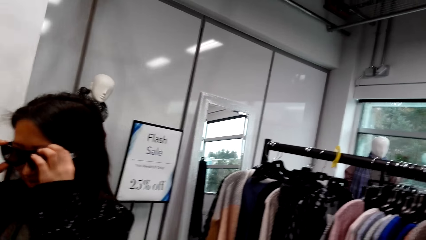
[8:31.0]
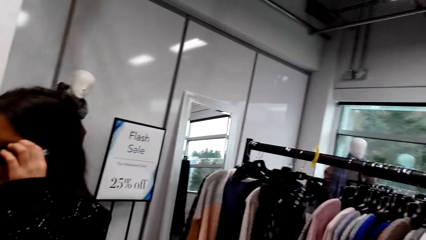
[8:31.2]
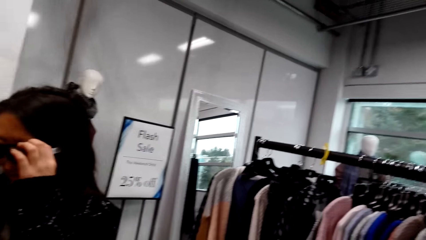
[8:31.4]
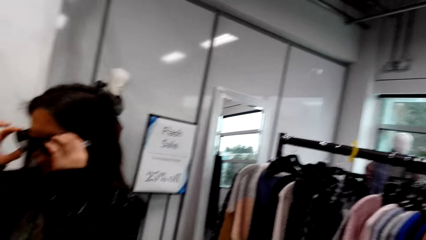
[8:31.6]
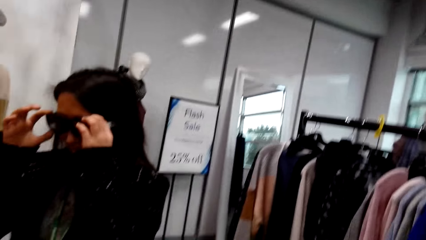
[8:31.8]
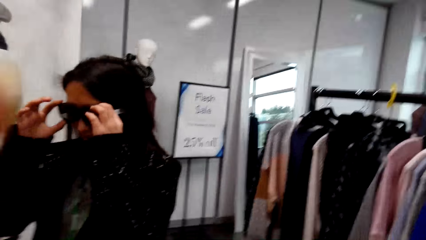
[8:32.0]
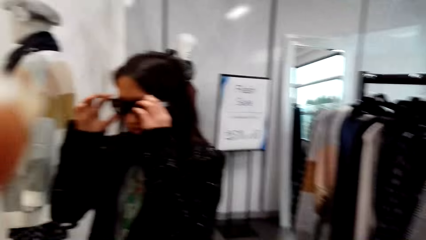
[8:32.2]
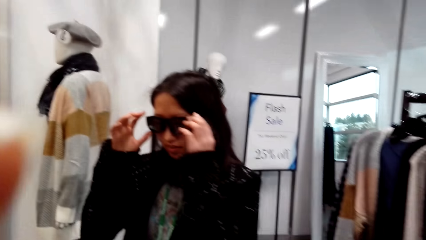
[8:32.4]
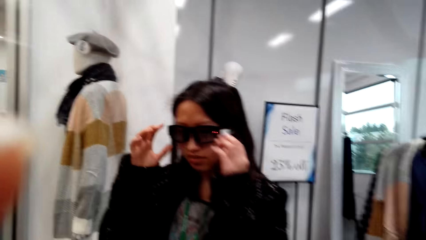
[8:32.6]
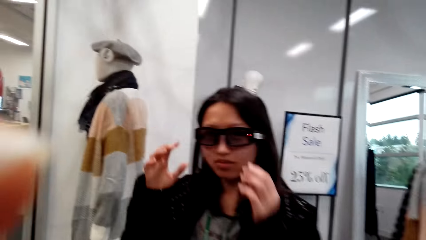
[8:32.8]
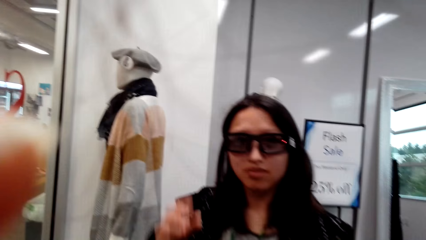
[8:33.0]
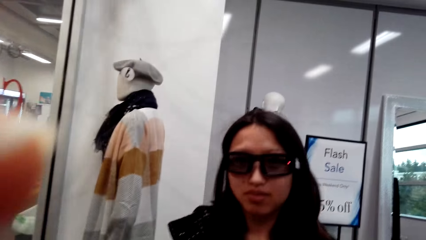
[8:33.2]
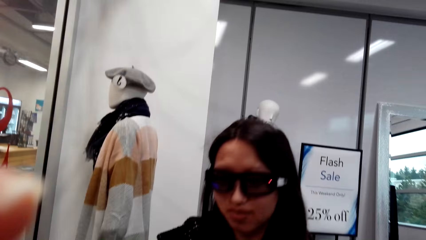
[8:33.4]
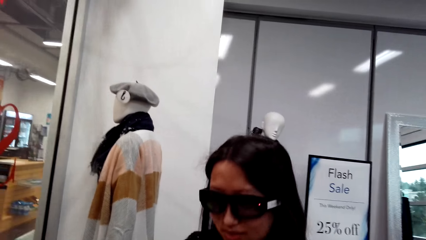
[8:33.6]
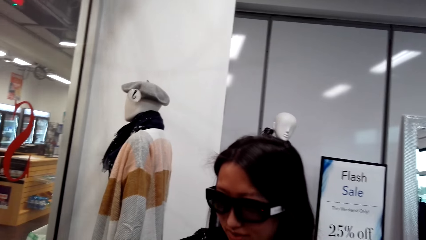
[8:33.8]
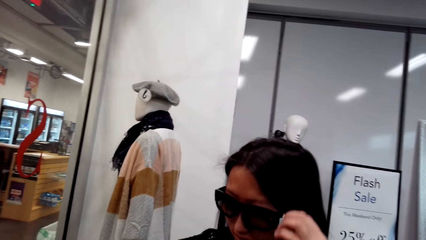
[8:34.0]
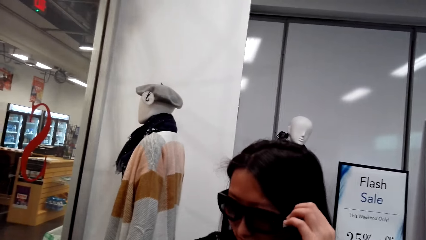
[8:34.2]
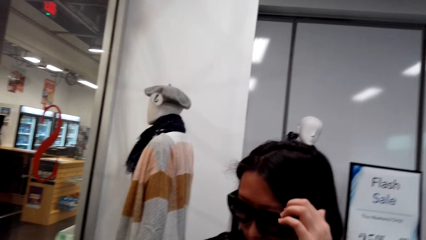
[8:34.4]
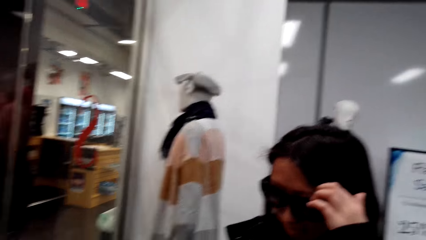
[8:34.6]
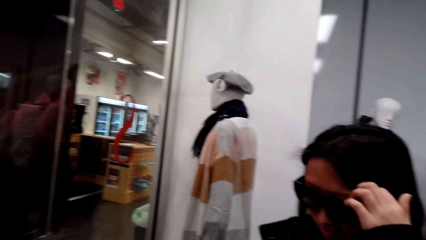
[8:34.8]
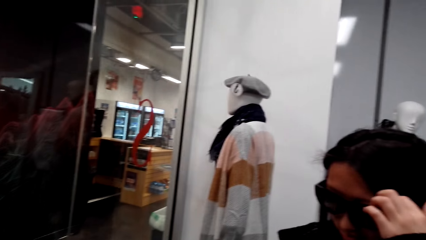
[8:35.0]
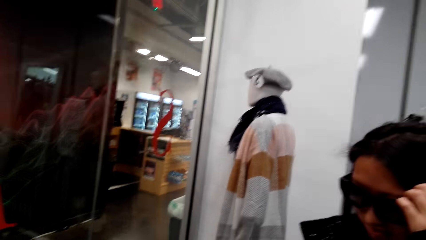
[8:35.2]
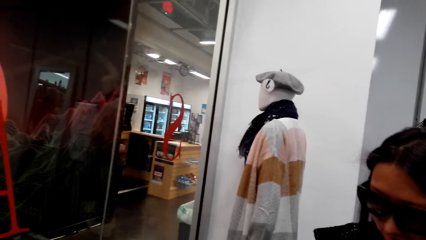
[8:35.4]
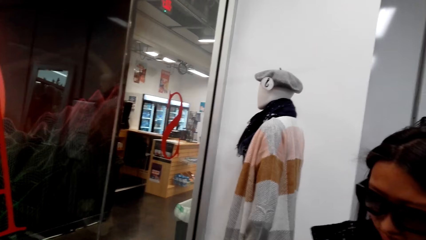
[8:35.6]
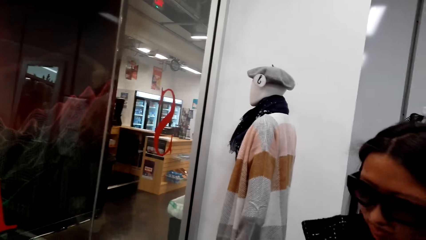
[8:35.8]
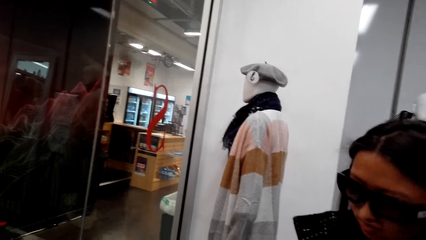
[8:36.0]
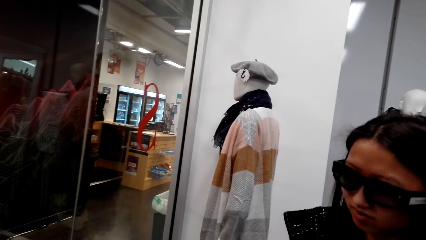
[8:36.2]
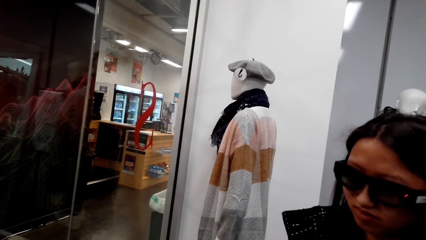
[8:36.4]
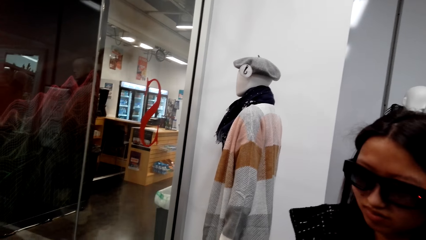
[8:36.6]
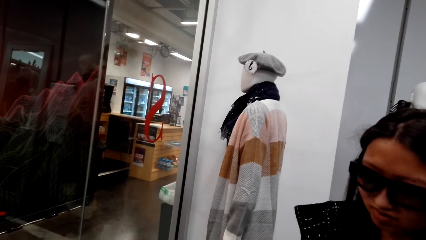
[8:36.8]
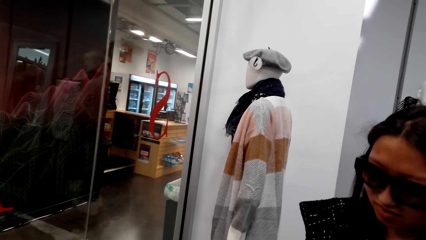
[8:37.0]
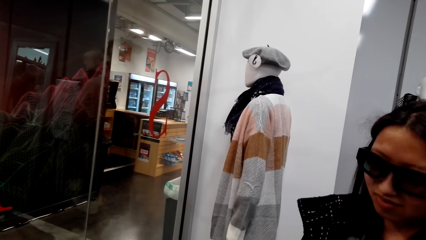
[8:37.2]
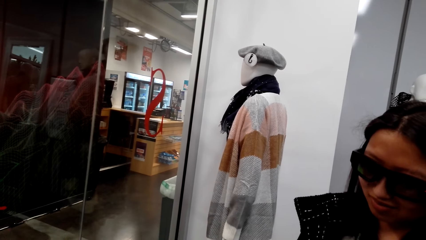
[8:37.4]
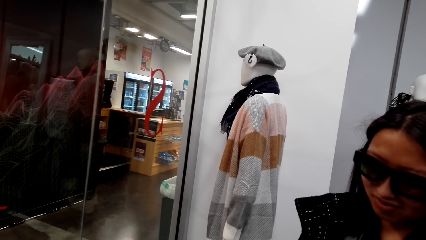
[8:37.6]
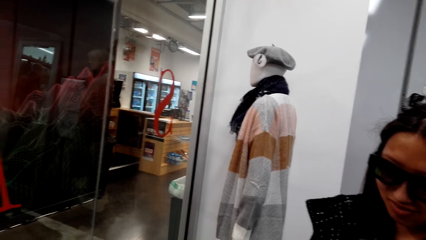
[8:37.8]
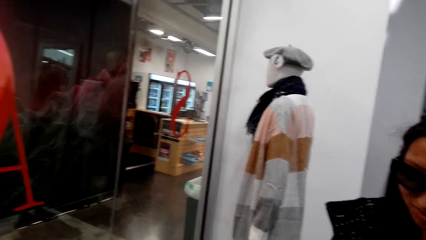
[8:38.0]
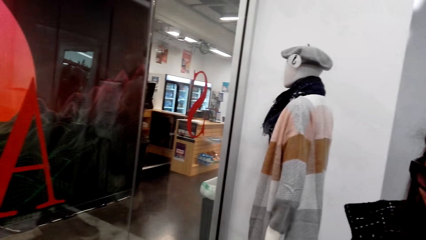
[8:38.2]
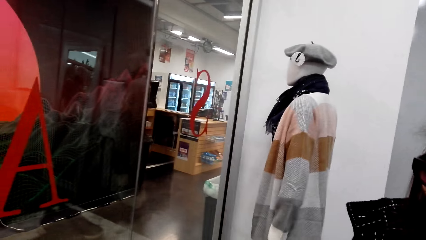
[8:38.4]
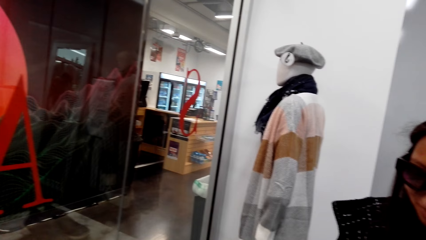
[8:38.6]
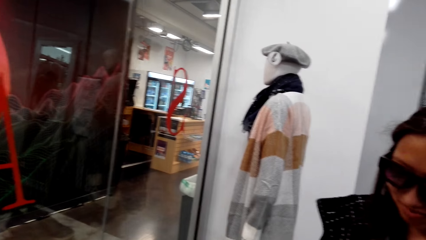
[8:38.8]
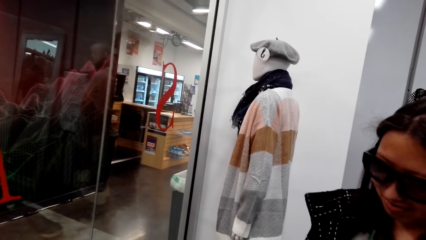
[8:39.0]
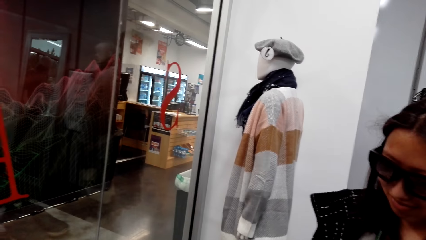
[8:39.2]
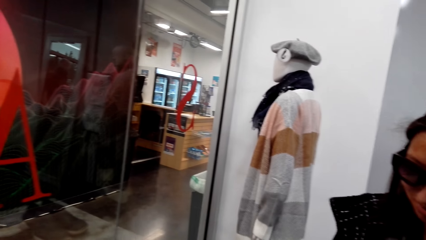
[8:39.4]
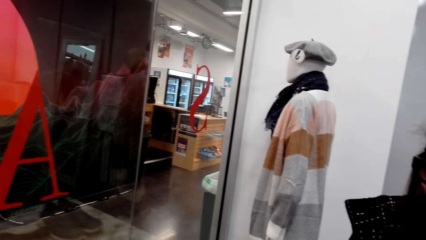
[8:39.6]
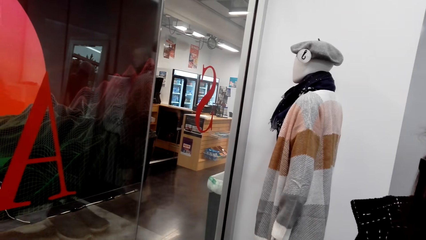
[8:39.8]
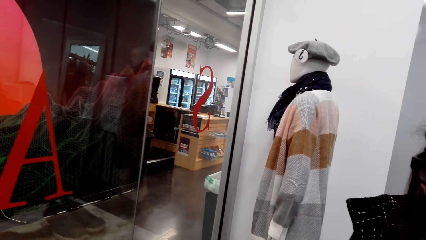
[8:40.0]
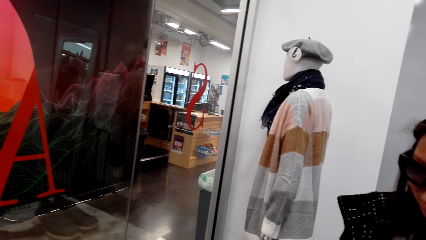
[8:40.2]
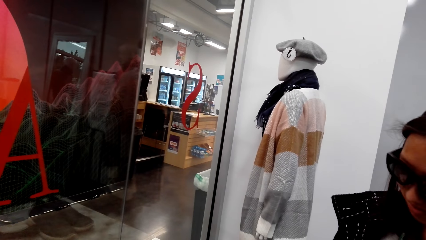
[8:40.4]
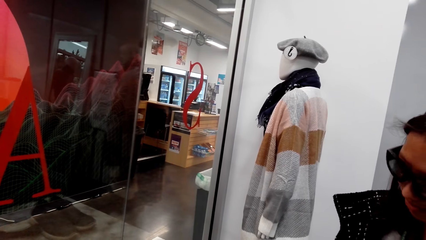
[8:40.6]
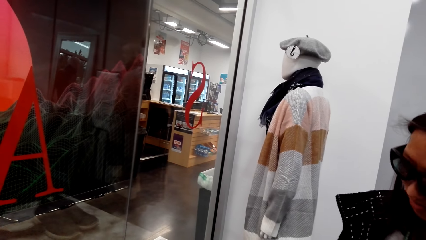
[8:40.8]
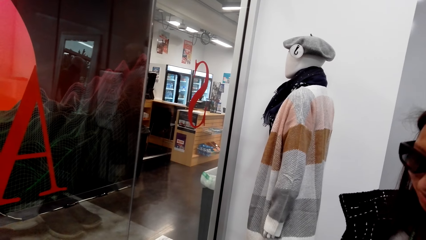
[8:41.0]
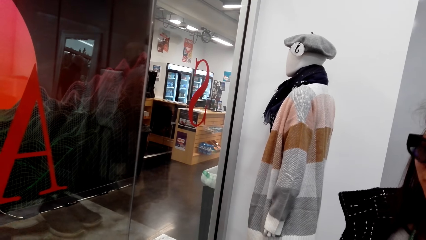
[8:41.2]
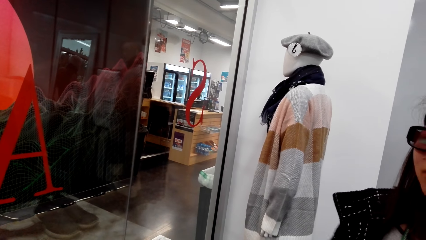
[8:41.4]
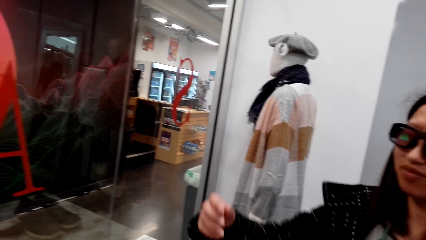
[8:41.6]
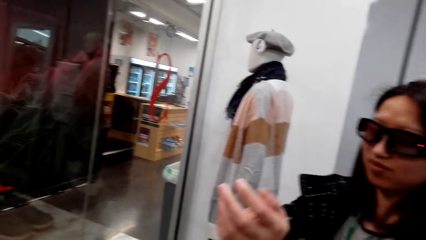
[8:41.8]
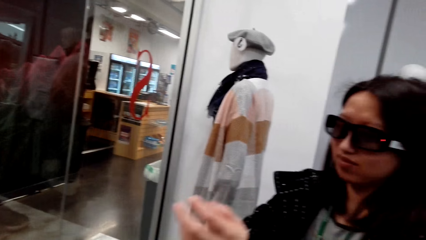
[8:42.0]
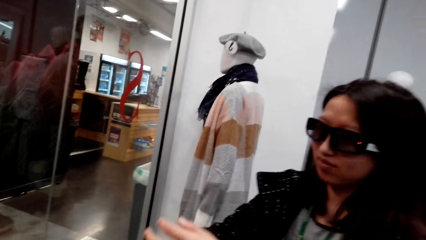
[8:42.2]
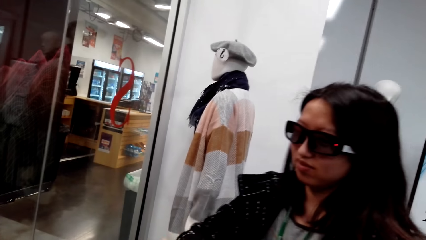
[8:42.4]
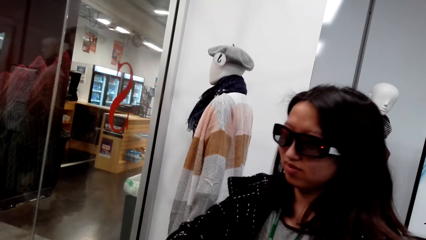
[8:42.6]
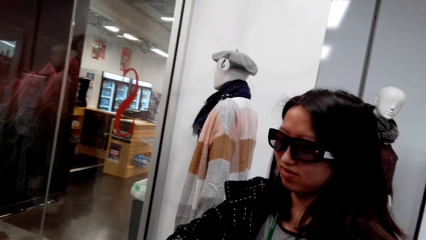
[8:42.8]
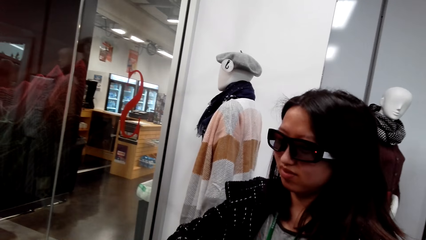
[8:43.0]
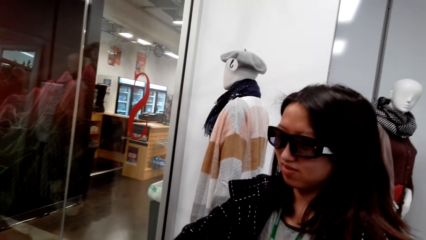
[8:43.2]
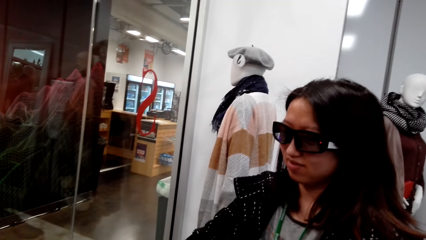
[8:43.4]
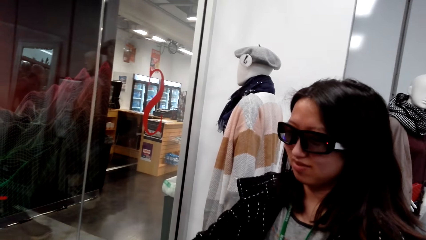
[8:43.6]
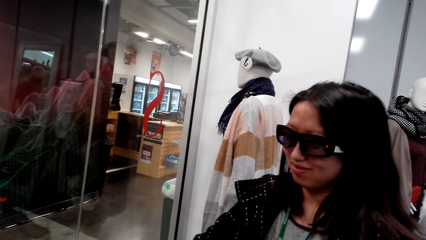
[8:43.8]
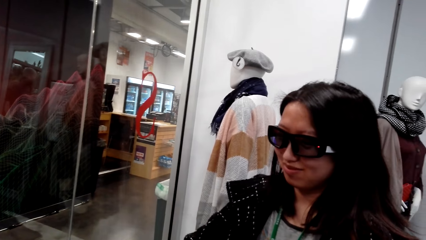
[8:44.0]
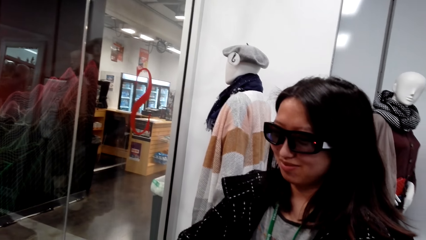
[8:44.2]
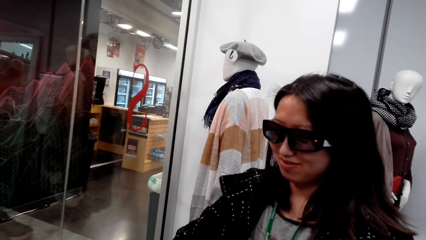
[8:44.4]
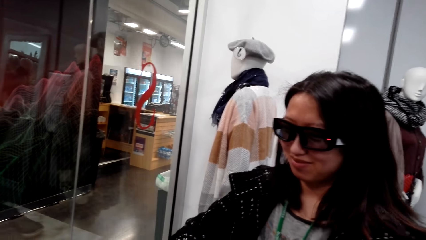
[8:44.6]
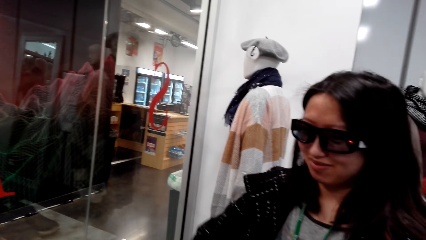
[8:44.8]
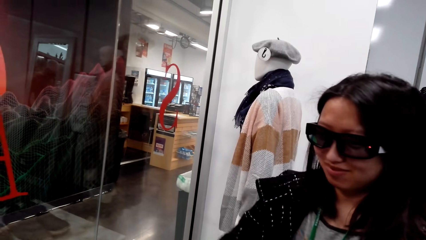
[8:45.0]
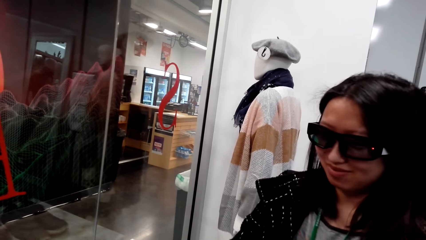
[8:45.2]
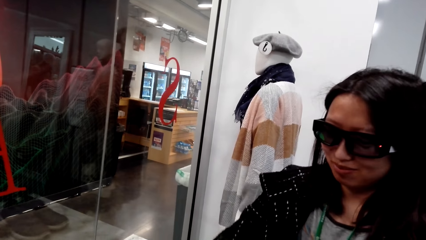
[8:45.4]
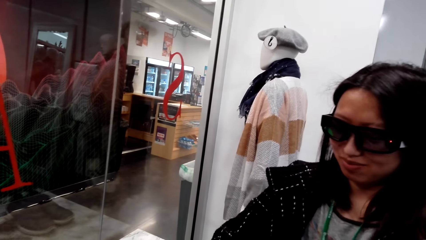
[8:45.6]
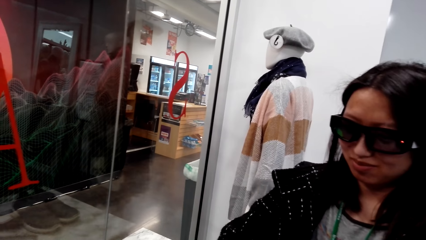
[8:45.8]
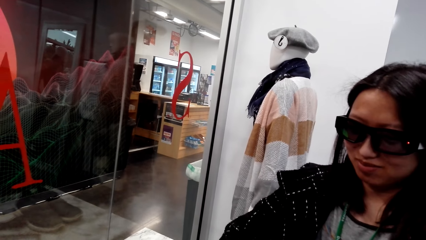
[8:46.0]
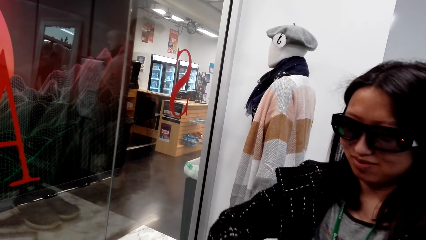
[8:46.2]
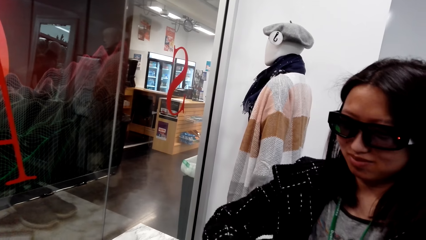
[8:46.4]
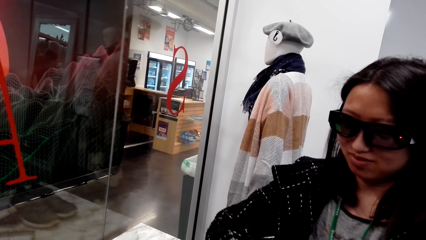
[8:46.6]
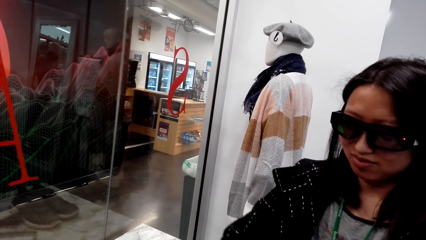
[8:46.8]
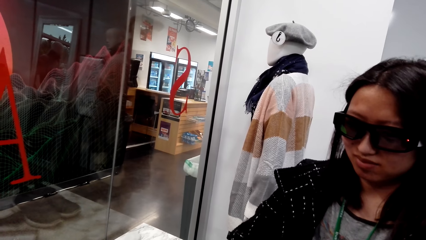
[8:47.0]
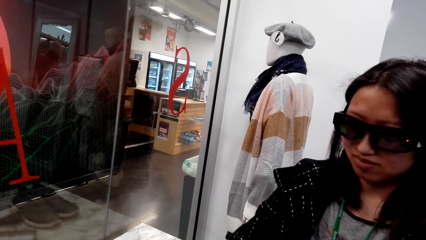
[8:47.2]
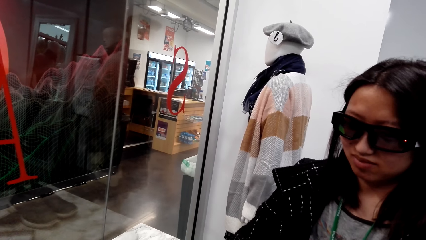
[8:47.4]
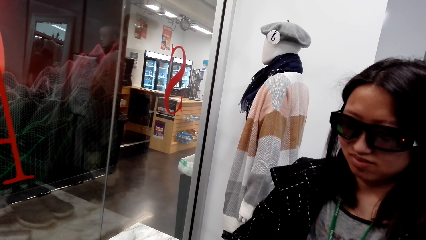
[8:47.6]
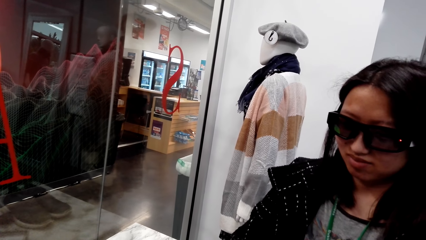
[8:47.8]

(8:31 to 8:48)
A man looks at the camera wearer. The camera wearer talks to the man. The man talks to the camera wearer.
